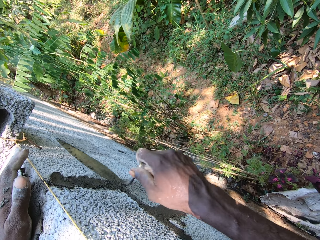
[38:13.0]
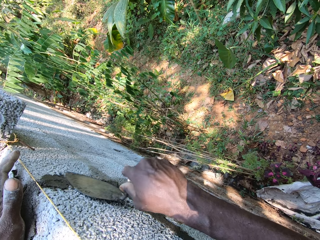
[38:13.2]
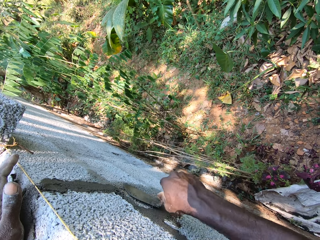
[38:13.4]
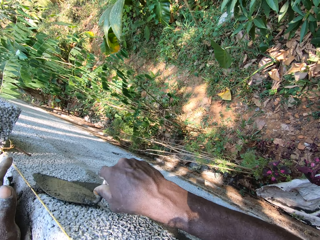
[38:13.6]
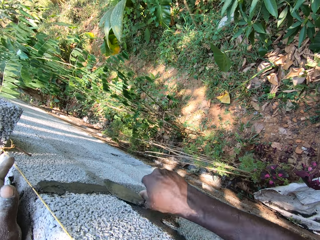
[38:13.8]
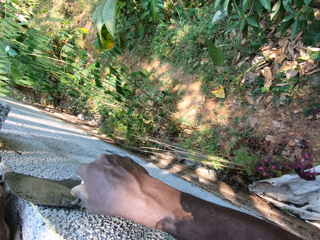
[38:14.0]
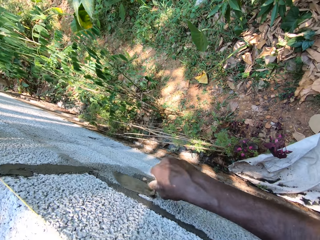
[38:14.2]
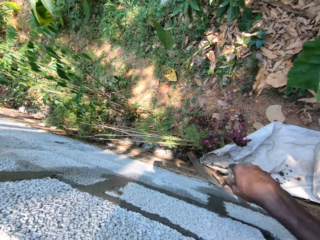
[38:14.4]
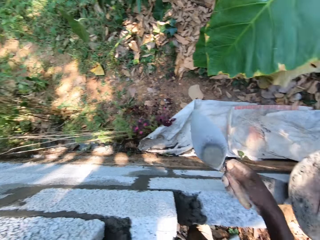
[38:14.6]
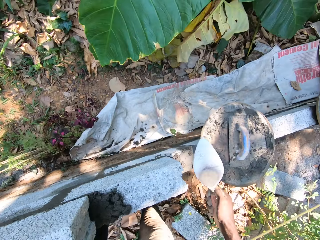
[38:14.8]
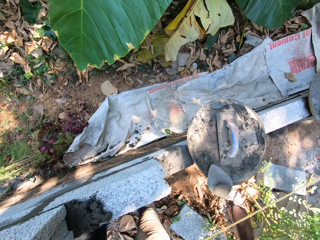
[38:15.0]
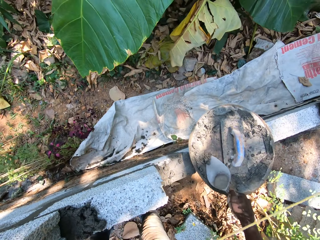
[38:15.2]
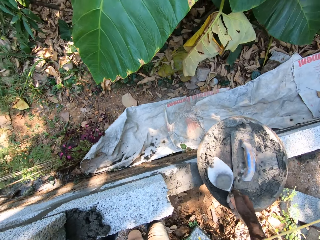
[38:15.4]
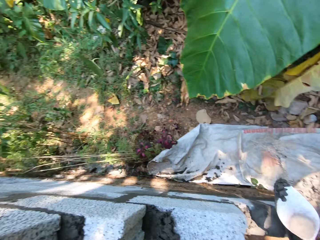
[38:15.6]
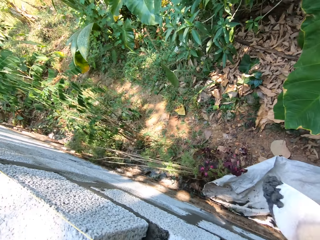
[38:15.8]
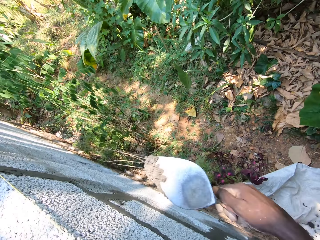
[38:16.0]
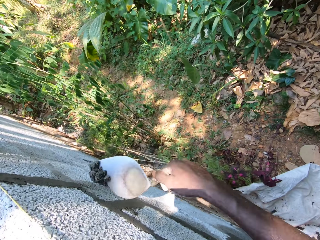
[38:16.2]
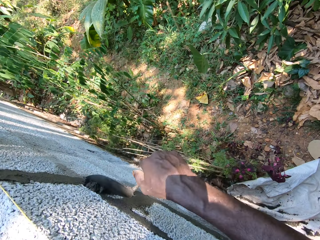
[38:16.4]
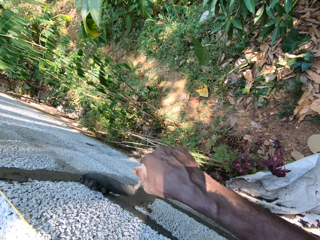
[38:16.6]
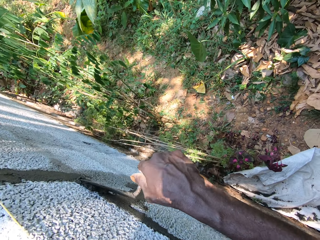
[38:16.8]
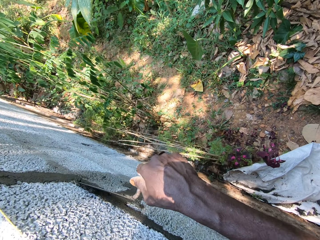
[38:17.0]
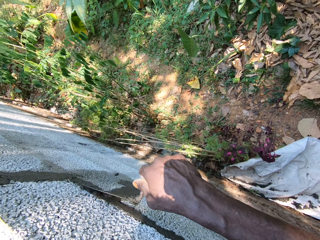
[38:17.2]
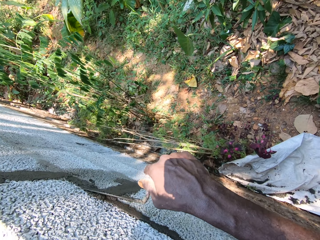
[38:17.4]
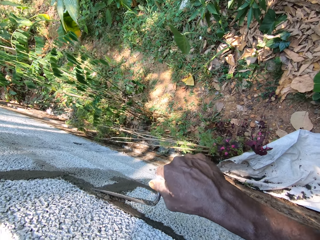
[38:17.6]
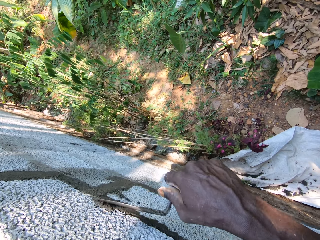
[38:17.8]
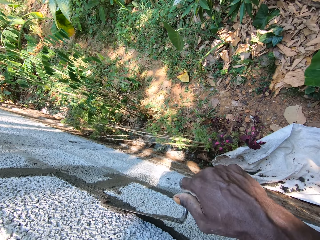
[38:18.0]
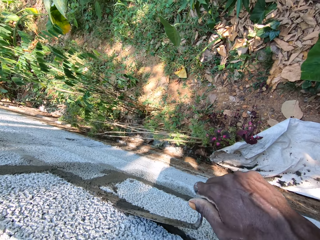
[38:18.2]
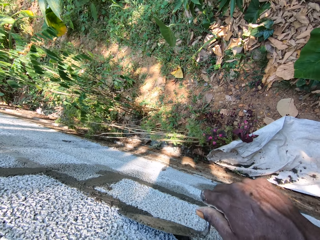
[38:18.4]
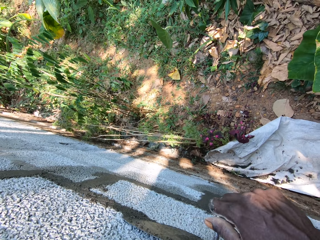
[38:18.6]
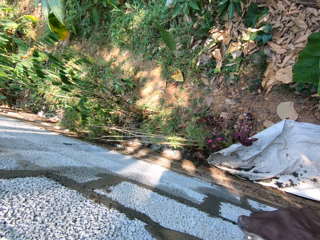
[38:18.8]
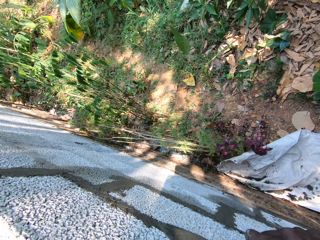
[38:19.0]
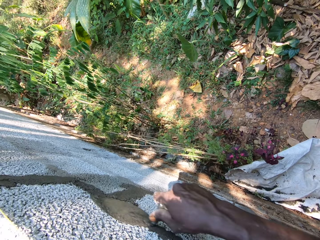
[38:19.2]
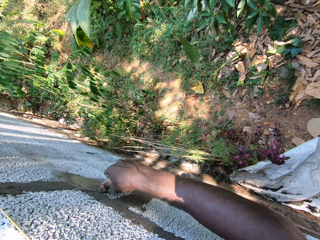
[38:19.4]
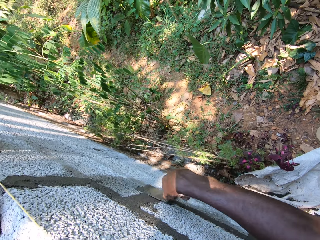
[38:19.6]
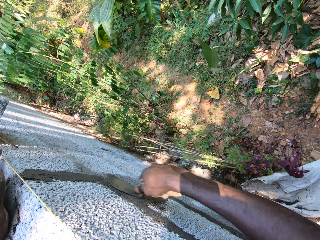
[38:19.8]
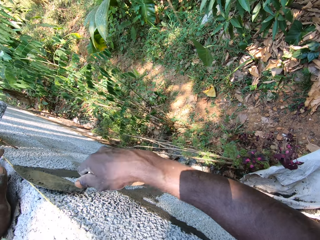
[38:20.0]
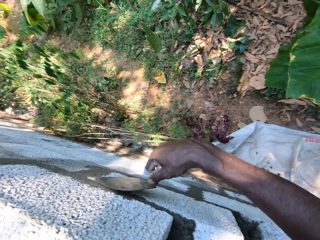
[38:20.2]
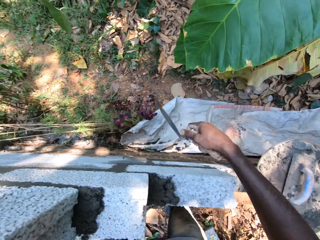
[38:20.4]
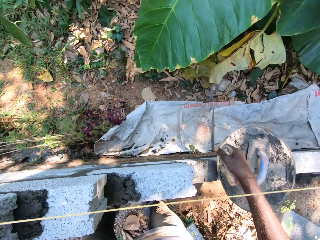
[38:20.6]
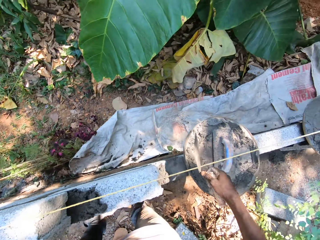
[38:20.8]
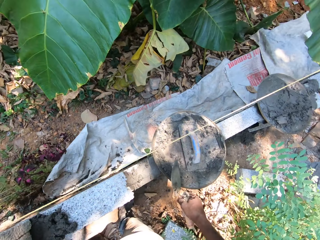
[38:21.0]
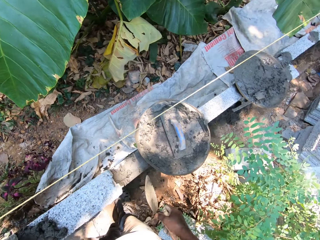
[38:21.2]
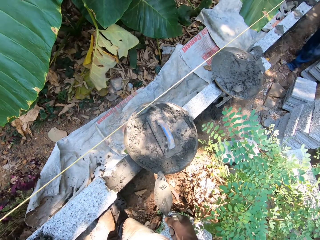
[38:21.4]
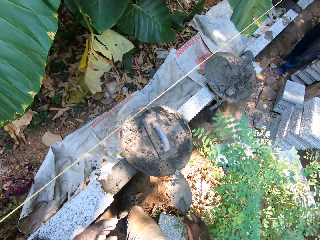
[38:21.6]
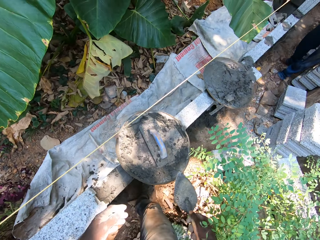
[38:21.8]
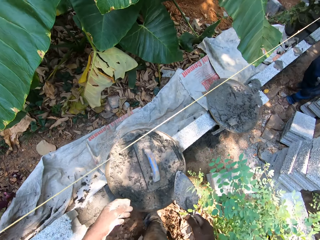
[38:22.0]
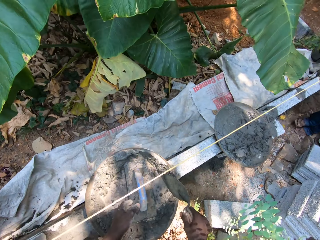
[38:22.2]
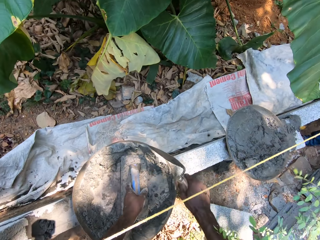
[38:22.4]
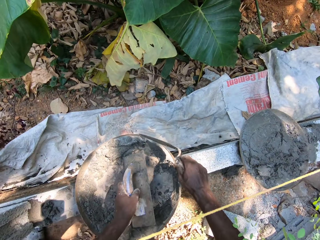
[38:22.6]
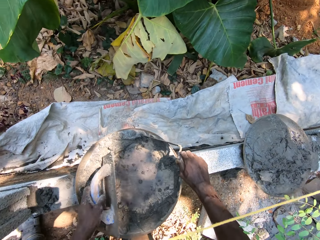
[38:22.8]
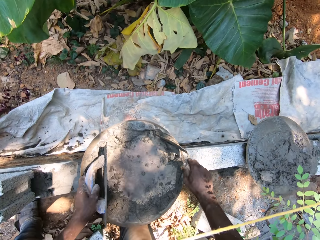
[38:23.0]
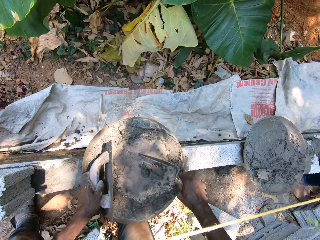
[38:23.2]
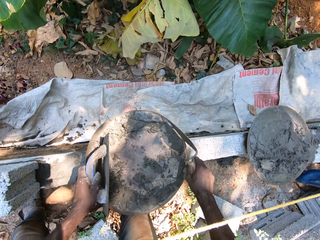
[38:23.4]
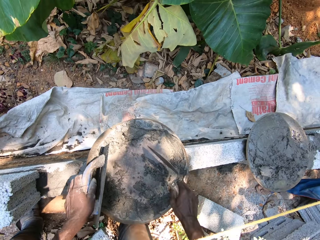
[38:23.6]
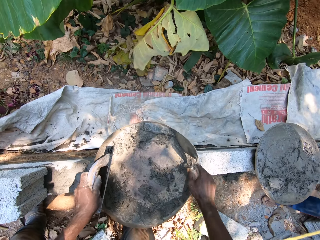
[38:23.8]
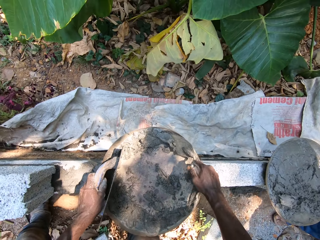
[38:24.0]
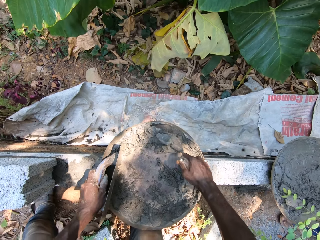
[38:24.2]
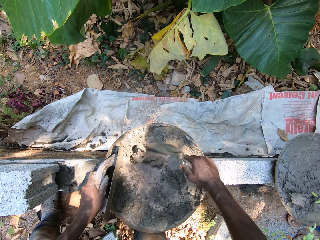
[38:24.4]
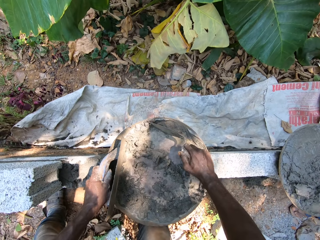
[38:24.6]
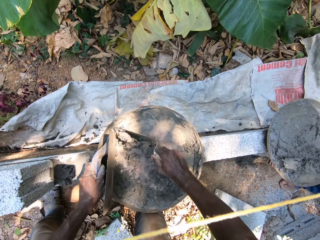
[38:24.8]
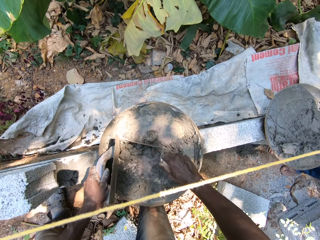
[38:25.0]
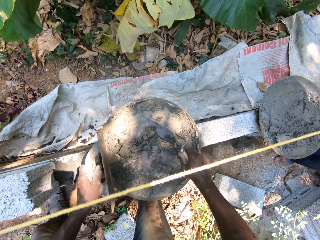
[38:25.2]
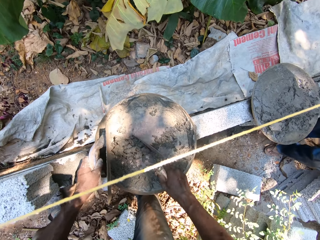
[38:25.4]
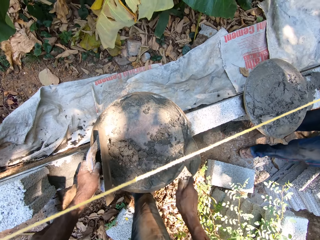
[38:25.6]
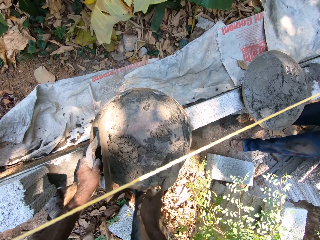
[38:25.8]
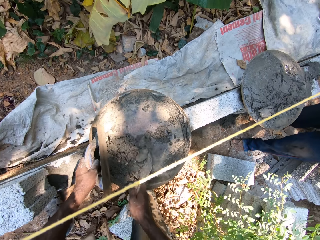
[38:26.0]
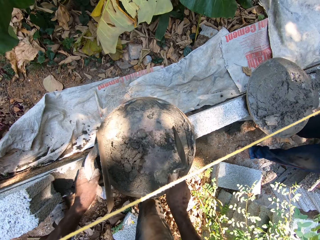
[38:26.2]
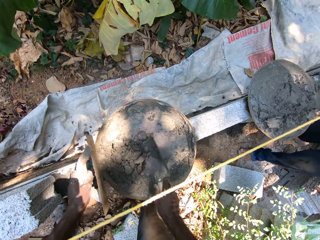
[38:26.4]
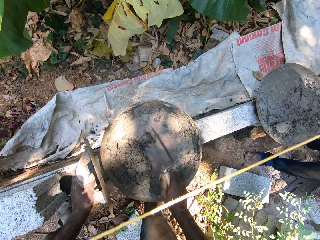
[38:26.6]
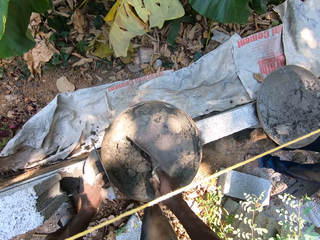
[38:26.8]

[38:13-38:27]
The camera wearer packs the mortar in the head pan with the brick trowel in his right hand. He holds concrete in the trowel. He plasters the mortar on the brick with the brick trowel in his right hand. He picks up the wooden float in the head pan with his left hand. He packs the mortar in the head pan with the brick trowel in his right hand.

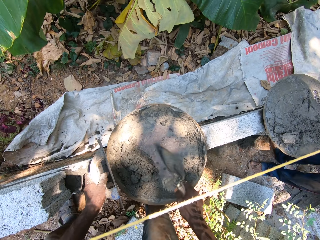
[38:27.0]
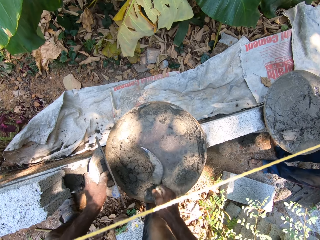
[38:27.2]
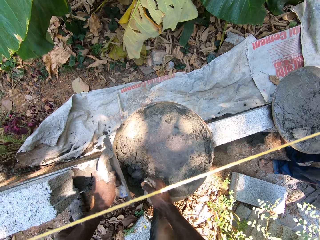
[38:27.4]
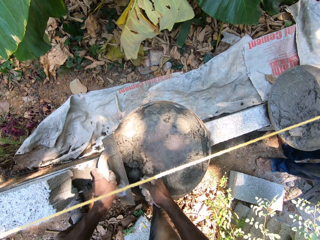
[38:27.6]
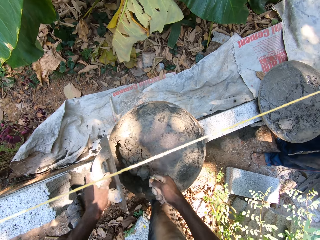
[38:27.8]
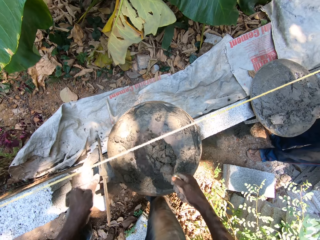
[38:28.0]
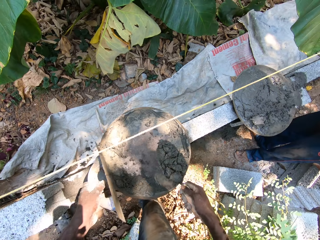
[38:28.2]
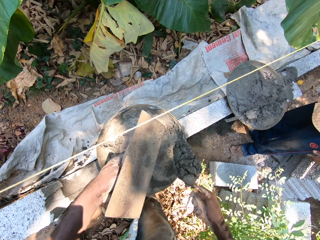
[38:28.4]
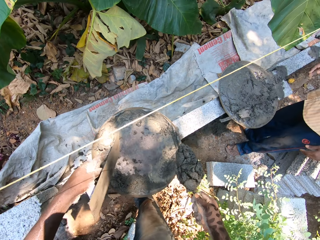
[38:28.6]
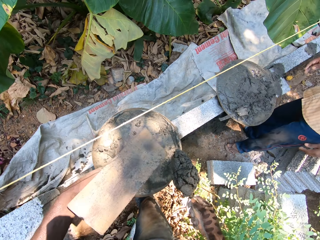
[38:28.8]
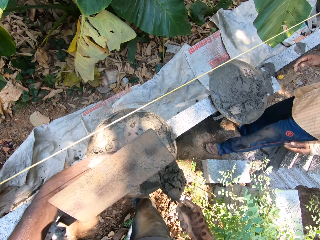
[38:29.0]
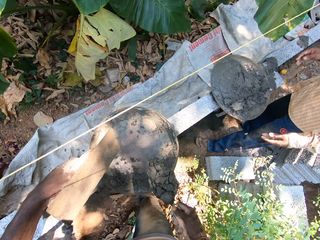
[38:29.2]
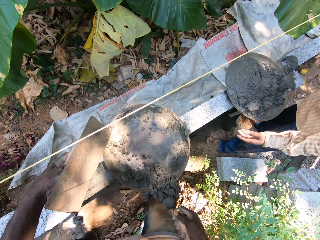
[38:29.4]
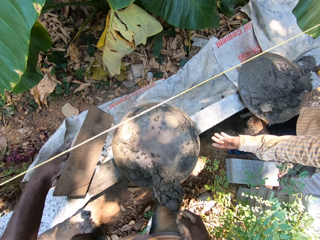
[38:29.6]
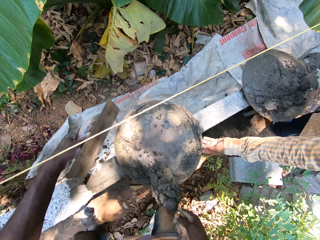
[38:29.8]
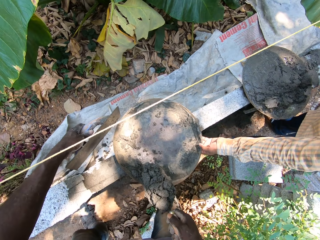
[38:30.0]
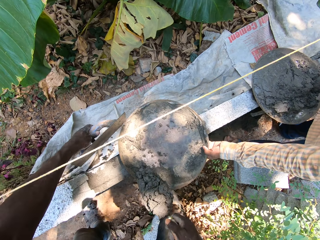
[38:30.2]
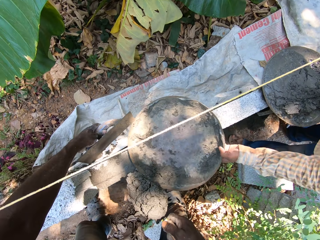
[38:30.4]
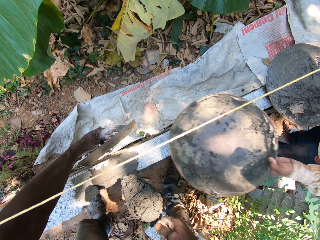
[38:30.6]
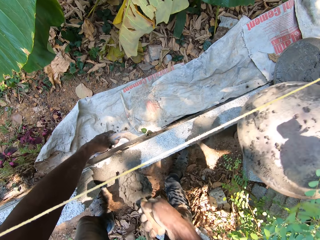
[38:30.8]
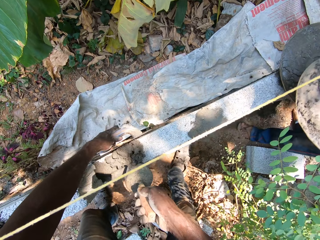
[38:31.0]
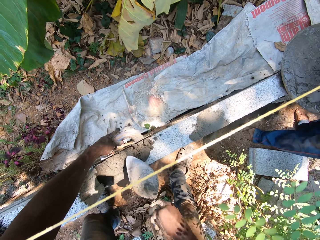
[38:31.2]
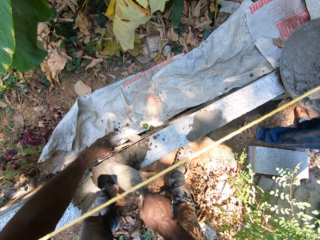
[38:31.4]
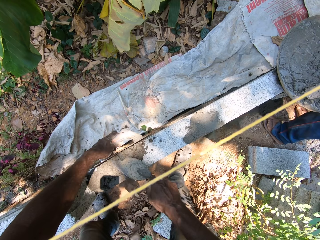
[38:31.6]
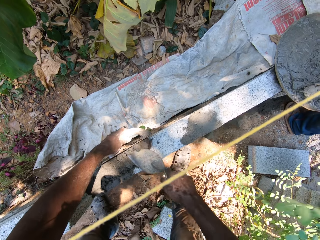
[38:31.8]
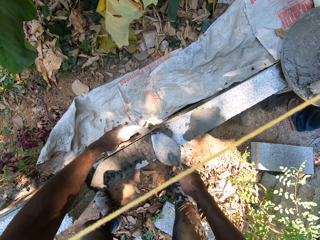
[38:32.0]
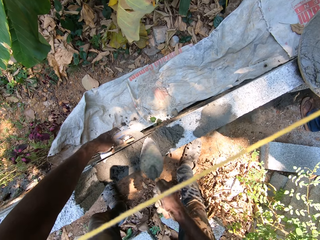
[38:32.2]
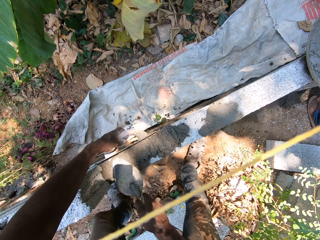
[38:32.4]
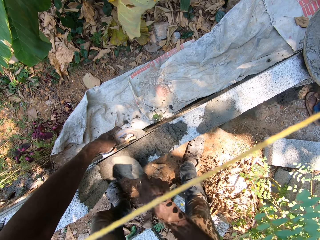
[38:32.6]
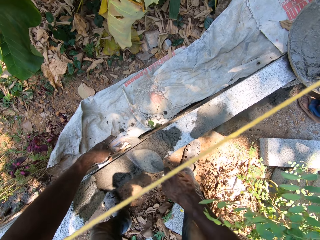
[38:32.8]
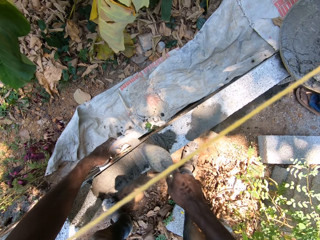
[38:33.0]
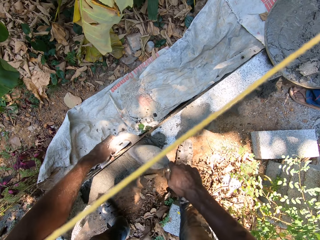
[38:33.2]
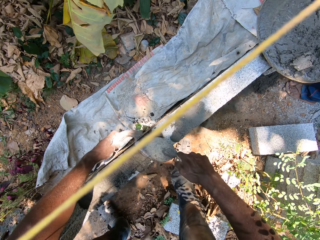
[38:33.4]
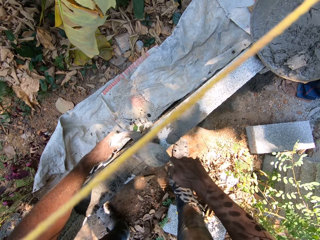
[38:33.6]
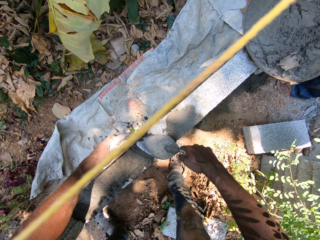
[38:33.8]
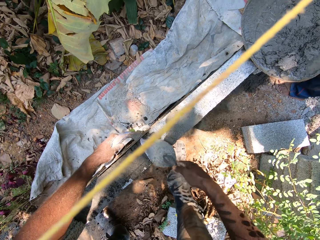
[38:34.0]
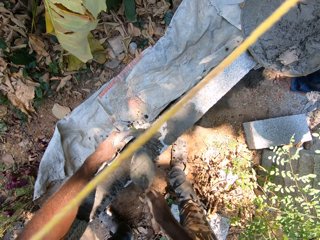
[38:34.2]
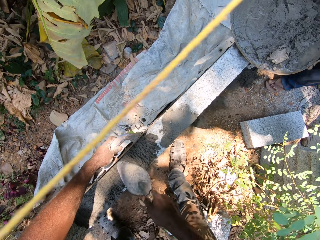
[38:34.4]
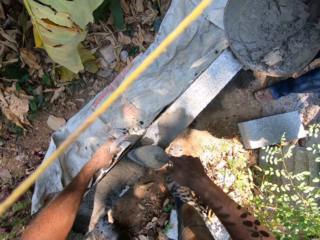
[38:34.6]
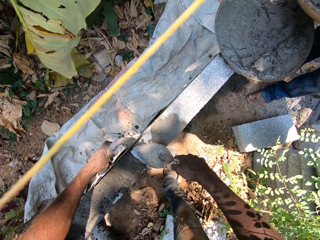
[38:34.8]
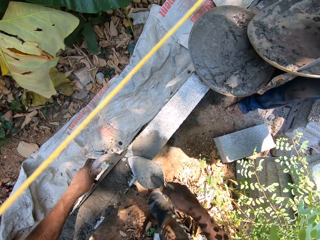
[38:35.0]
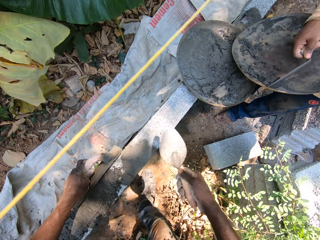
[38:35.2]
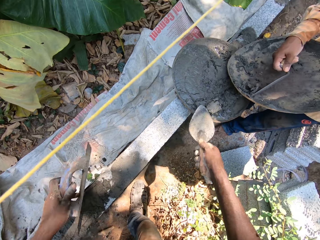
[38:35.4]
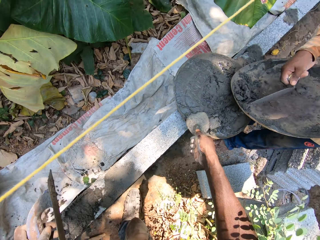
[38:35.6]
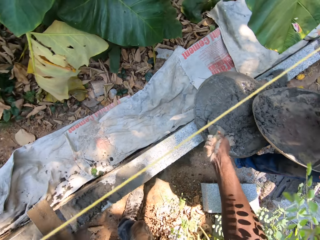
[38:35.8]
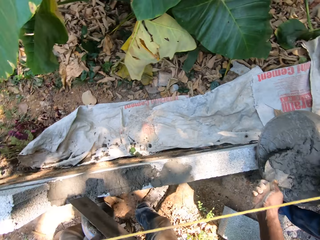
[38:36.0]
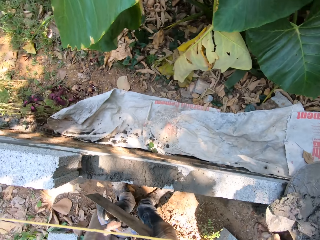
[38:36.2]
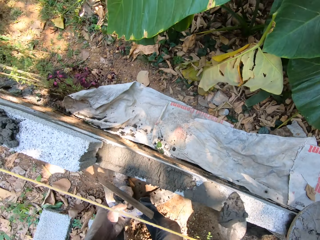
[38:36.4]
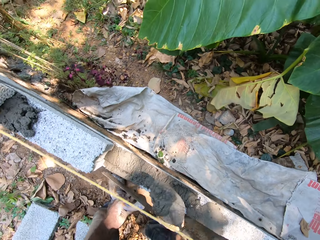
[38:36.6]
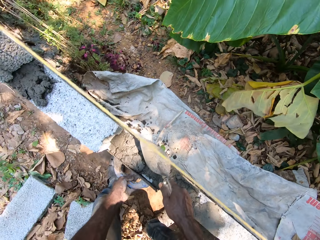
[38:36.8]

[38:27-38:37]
The man carries the head pan with his left hand. The camera wearer pours mortar on a brick with the brick trowel in his right hand. He spreads mortar on the brick with the brick trowel in his right hand and the wooden float in his left hand against the brick. The man scrapes mortar from the head pan in his left hand into a head pan on the brick with a brick trowel in his right hand. The camera wearer packs mortar in the head pan with the brick trowel in his right hand.
